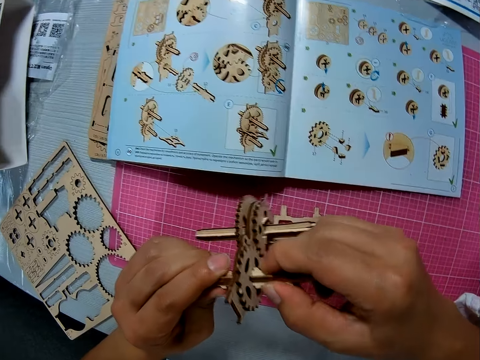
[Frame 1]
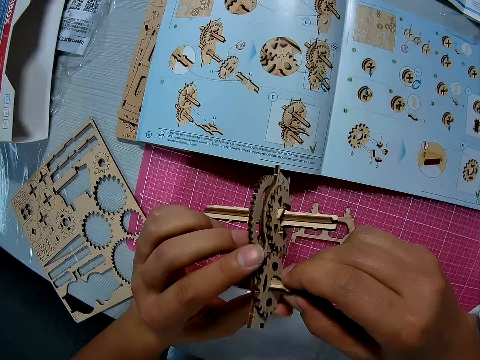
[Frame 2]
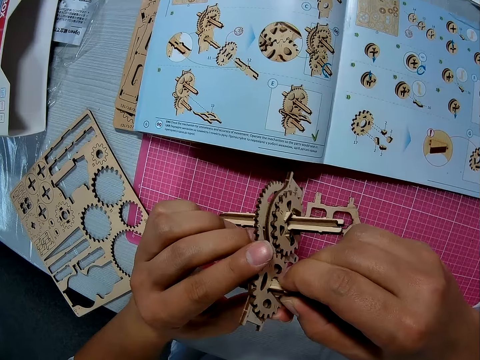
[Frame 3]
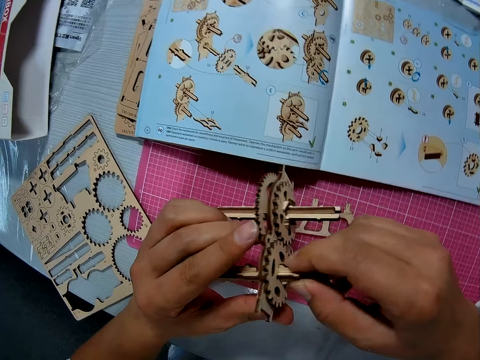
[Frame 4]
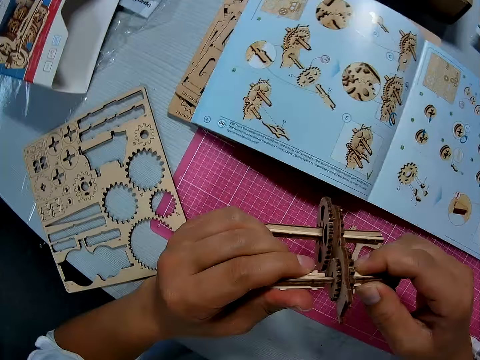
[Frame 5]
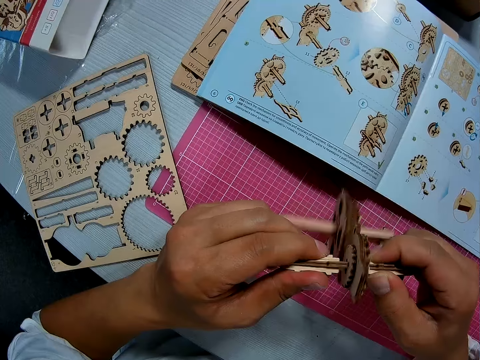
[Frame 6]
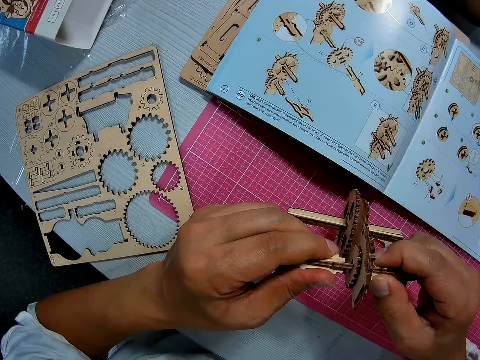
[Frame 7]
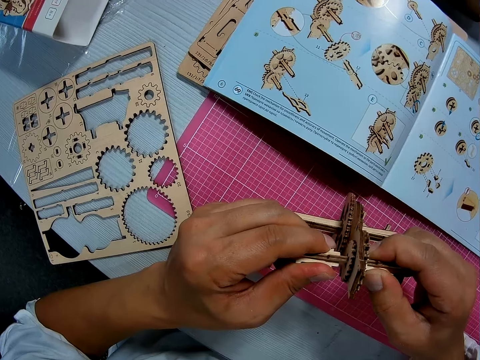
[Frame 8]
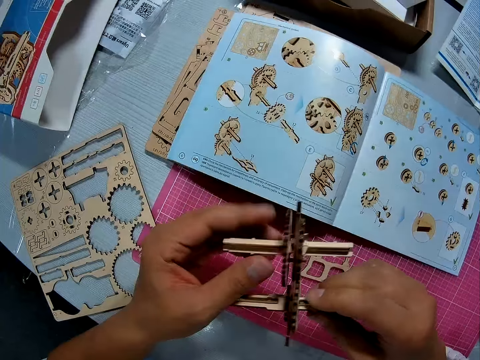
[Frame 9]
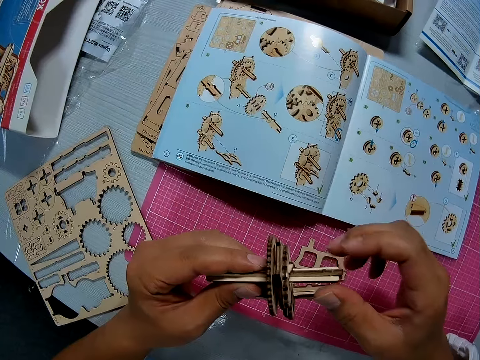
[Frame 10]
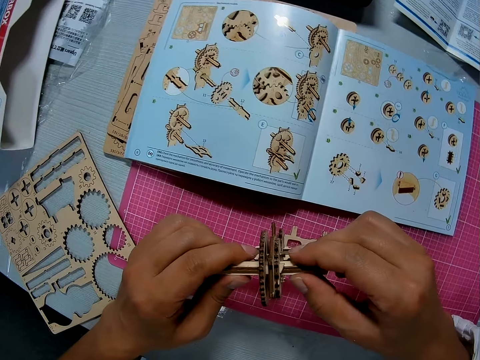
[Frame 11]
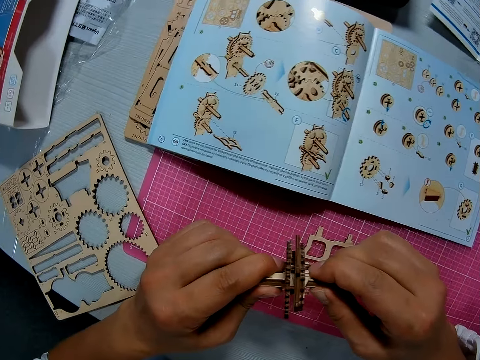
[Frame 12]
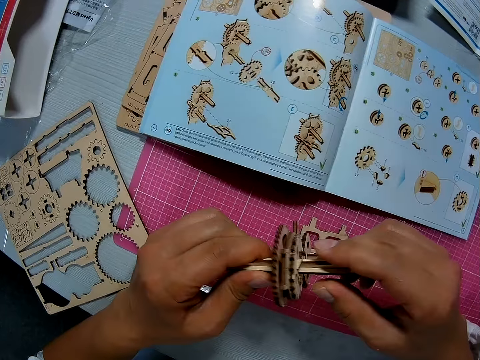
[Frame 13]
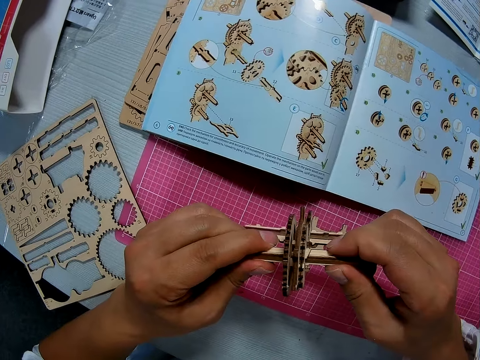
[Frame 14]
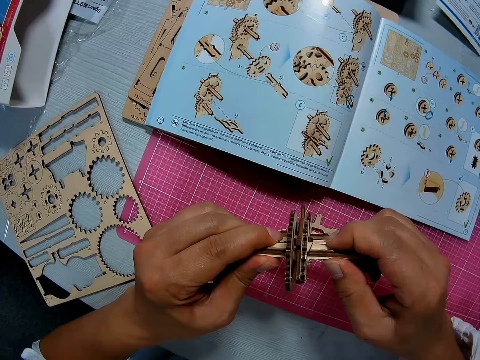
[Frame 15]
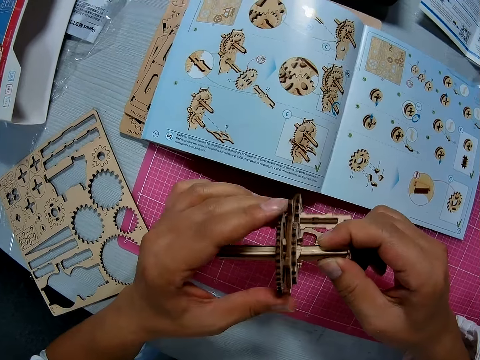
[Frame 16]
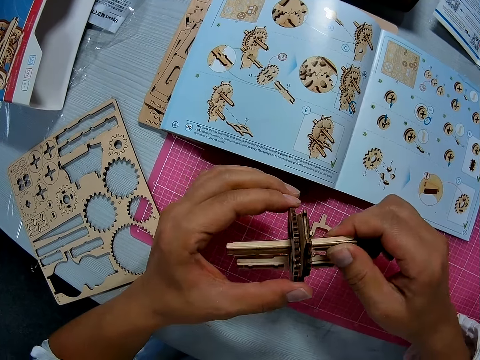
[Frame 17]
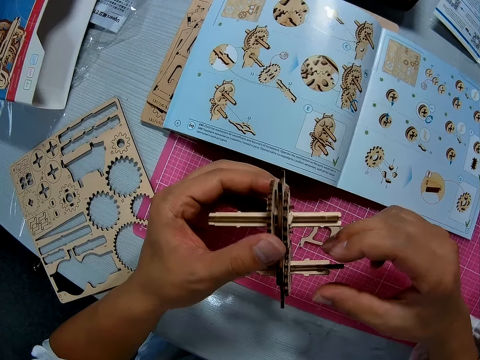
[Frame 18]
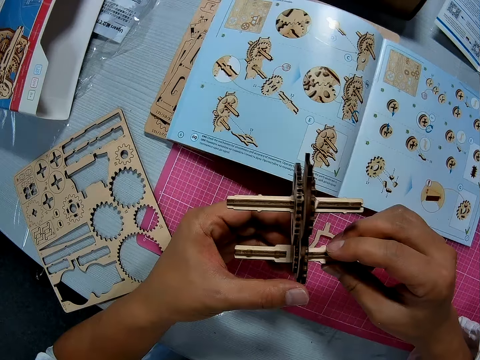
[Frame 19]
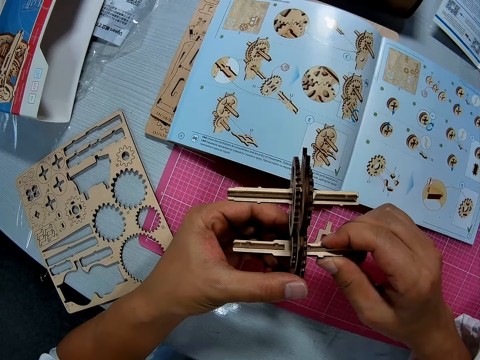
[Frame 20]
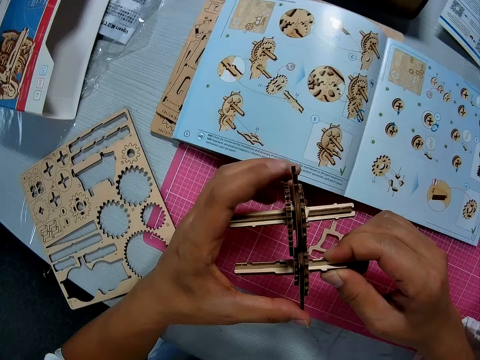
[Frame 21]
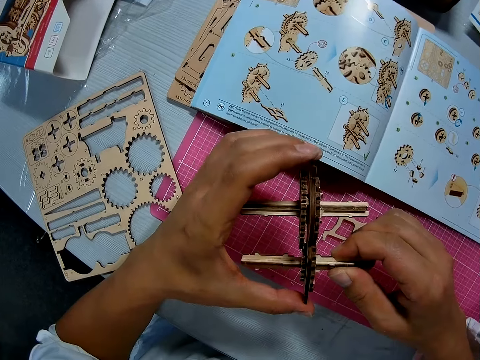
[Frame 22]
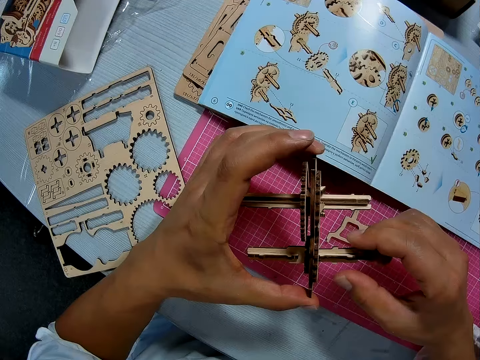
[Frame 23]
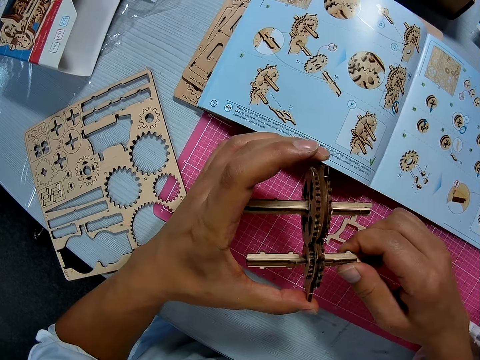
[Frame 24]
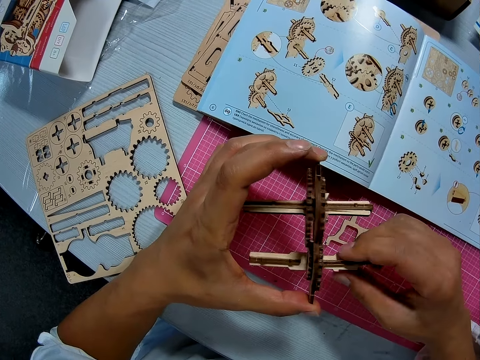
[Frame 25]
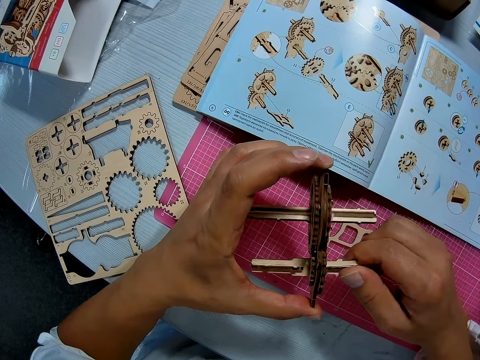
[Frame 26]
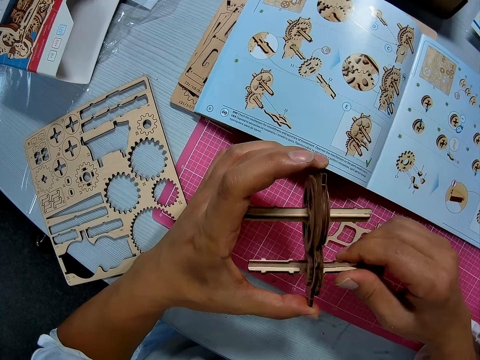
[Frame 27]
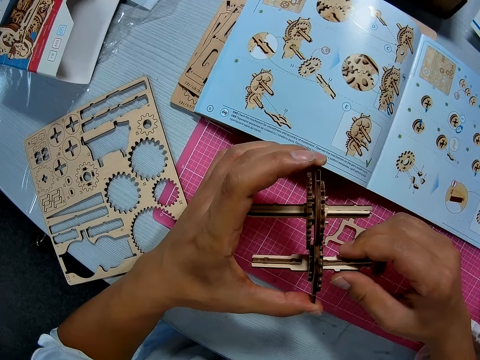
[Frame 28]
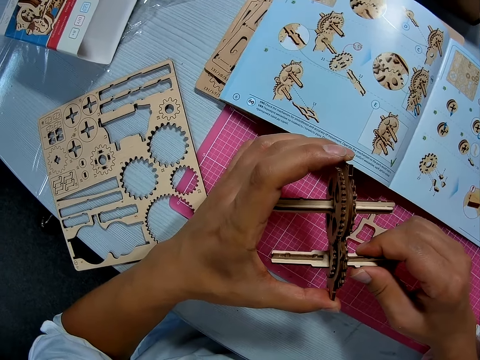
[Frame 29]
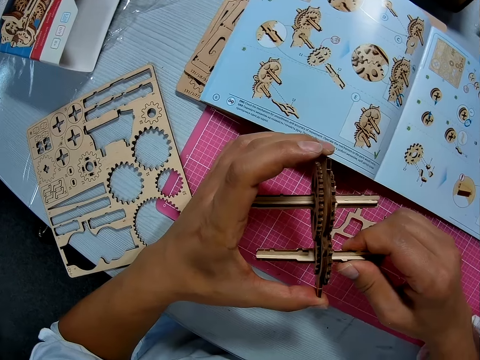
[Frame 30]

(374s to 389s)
The camera wearer turns the stem gearbox. They squeeze the stem gearbox. They rotate the stem gearbox.

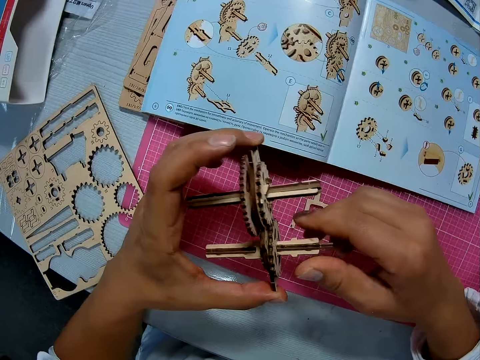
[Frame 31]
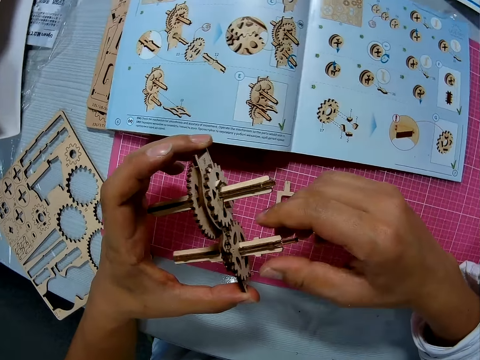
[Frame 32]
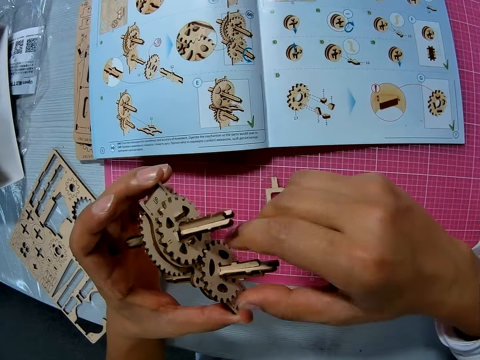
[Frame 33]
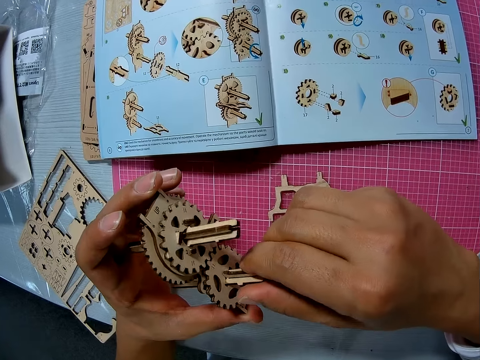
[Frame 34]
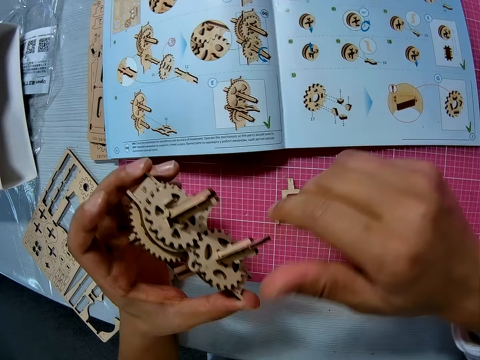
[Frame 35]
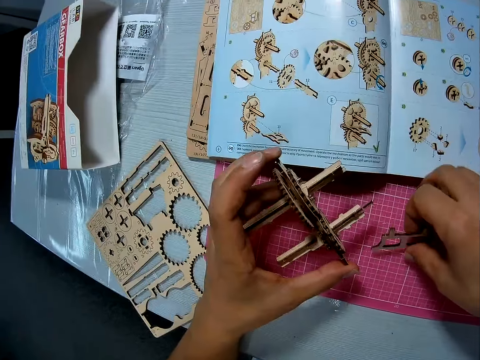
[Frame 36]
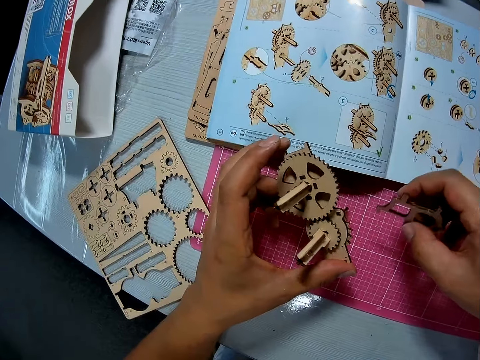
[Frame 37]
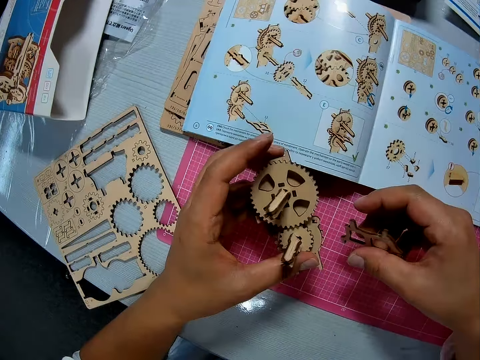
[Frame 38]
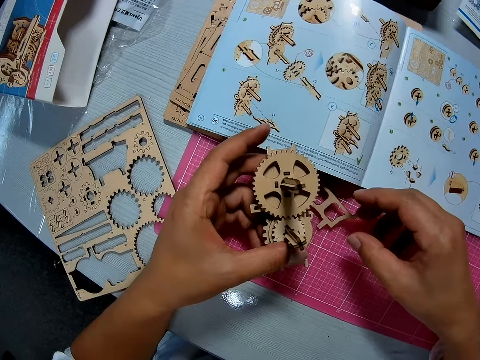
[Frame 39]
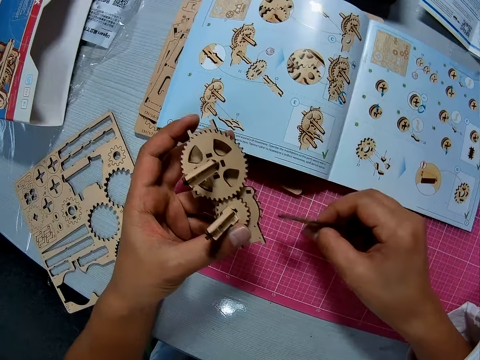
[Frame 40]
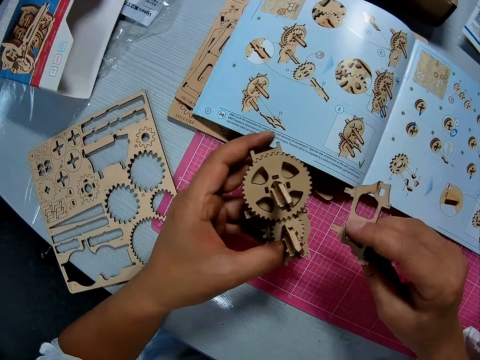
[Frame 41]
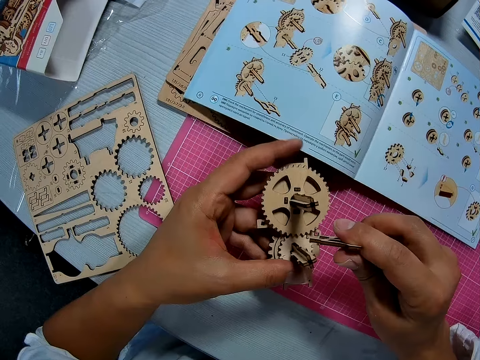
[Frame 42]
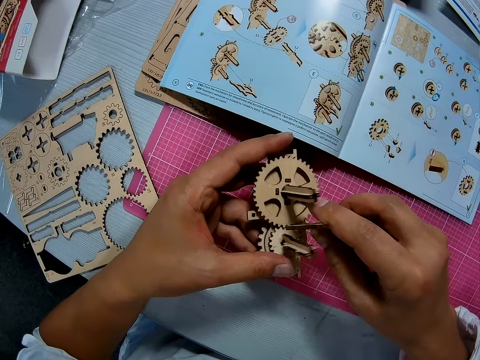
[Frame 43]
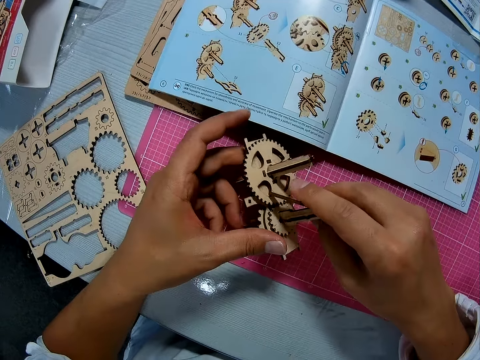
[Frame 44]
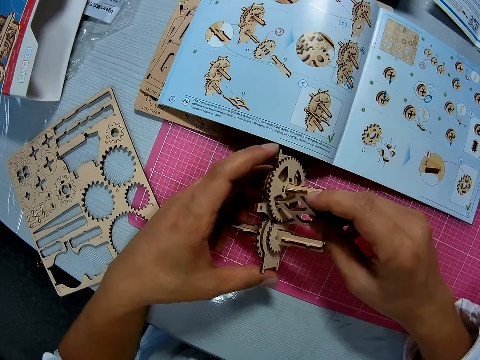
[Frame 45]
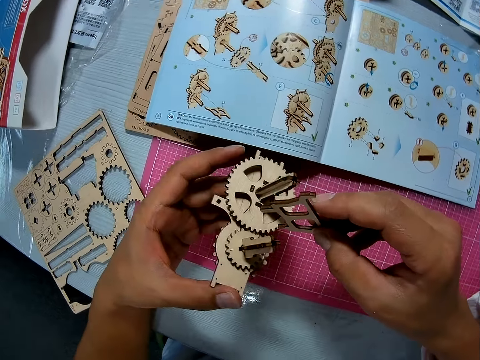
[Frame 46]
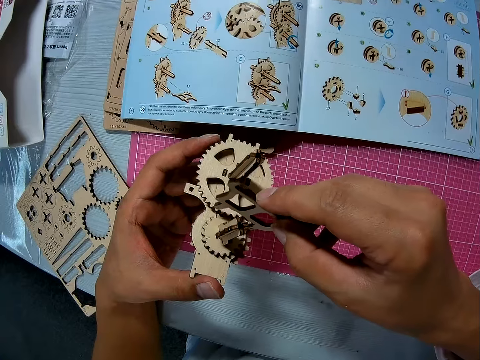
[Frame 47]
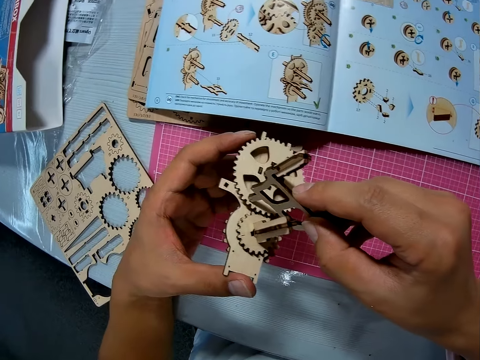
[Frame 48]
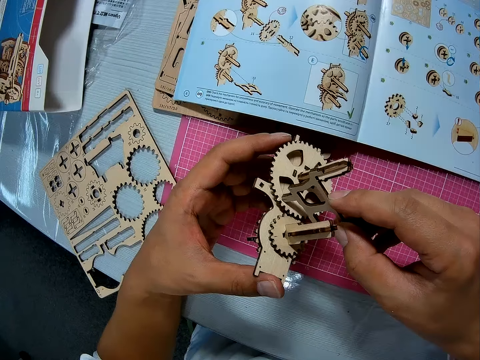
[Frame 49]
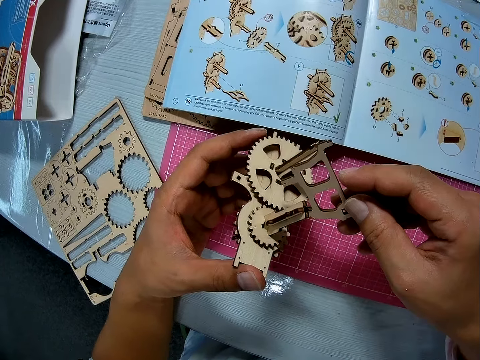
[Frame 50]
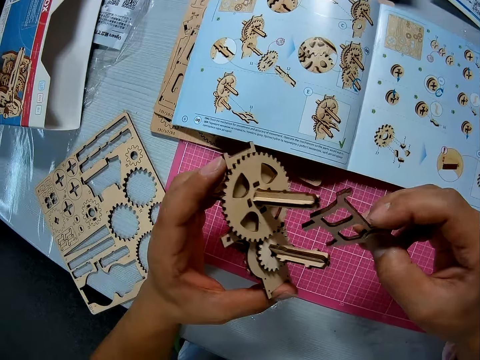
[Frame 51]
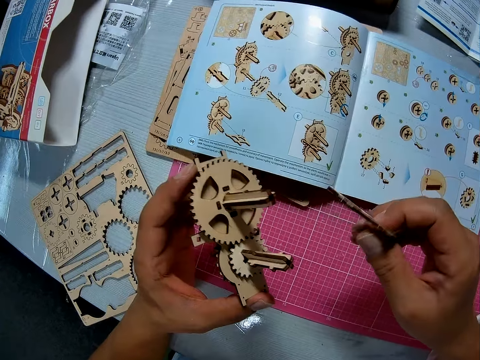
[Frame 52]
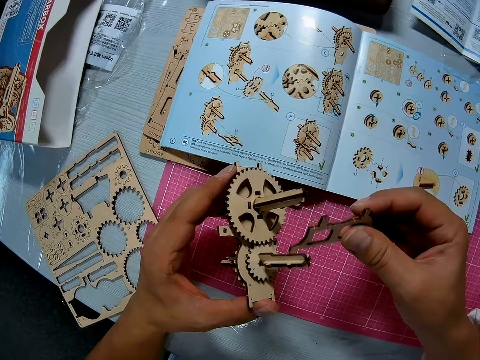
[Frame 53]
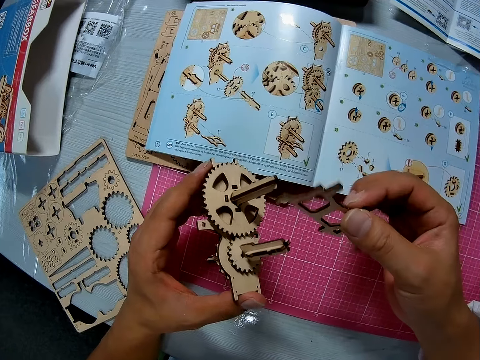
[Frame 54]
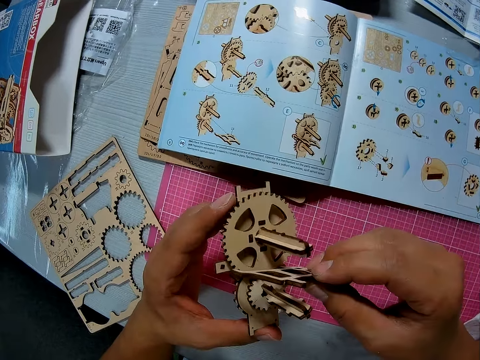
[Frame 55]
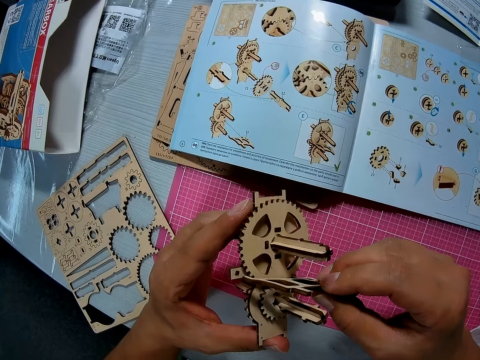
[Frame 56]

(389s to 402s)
The camera wearer picks up the piece or stem gearbox part from the cutting sheet with his right hand. He drops the piece on the cutting sheet. He picks up the piece from the cutting sheet with his right hand. He joins both pieces together. He turns the part of the stem gearbox.
